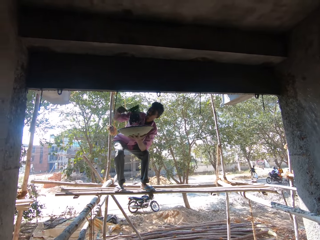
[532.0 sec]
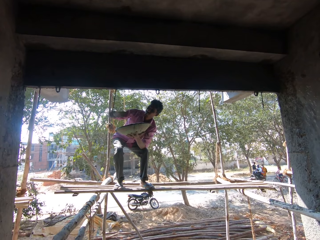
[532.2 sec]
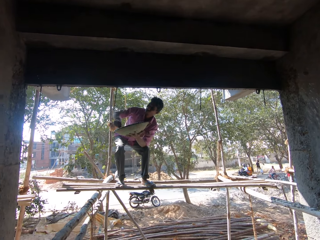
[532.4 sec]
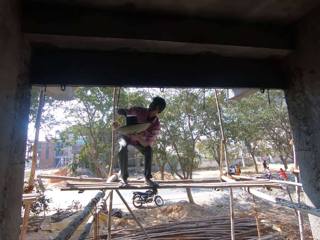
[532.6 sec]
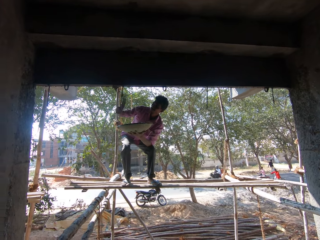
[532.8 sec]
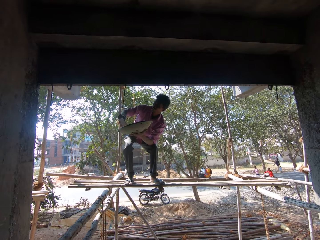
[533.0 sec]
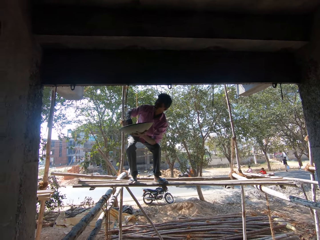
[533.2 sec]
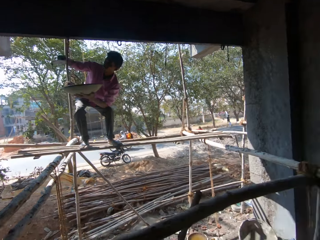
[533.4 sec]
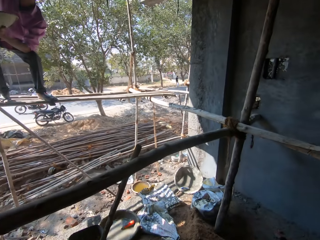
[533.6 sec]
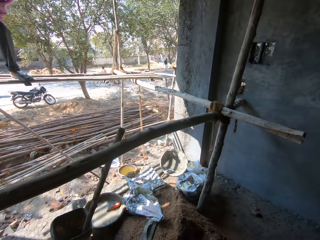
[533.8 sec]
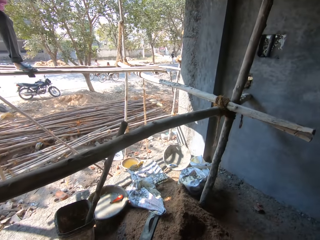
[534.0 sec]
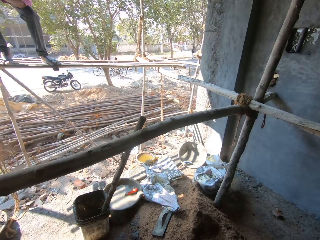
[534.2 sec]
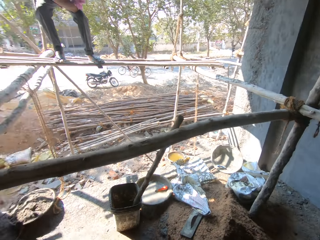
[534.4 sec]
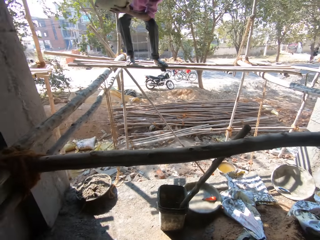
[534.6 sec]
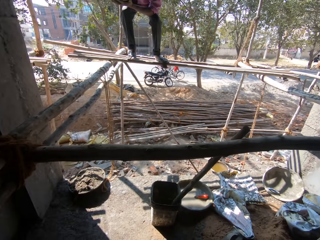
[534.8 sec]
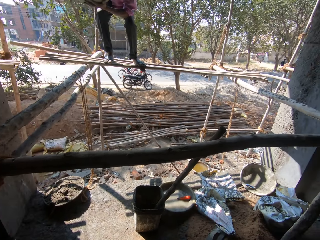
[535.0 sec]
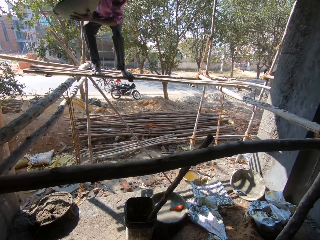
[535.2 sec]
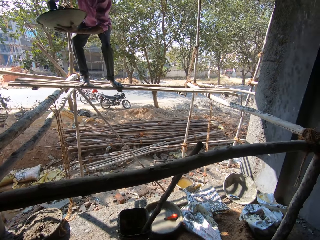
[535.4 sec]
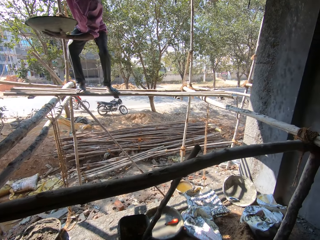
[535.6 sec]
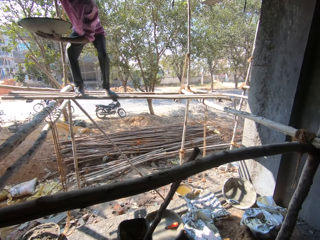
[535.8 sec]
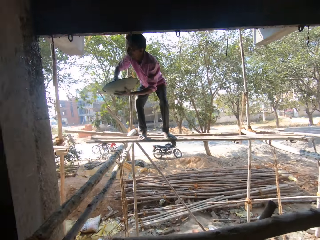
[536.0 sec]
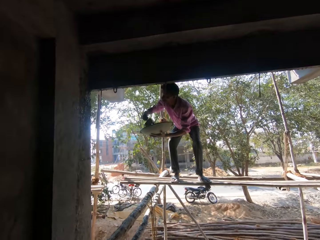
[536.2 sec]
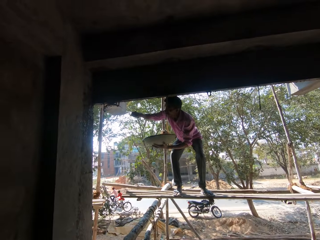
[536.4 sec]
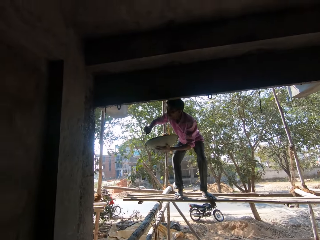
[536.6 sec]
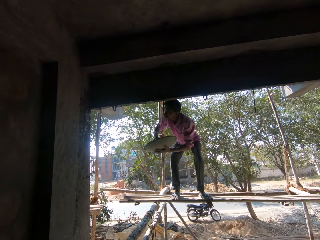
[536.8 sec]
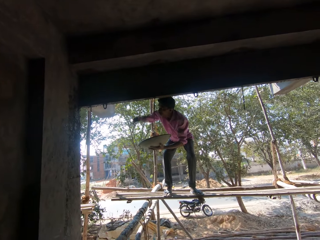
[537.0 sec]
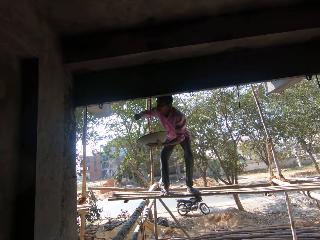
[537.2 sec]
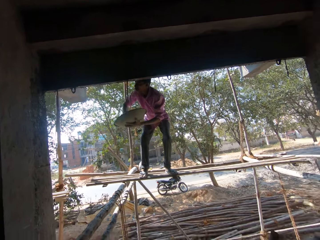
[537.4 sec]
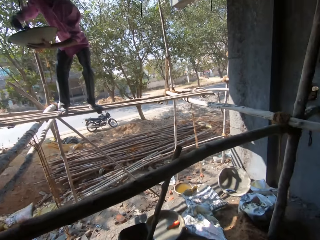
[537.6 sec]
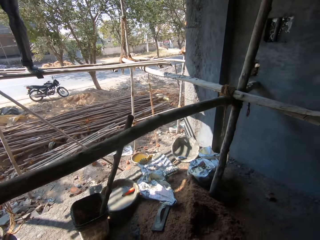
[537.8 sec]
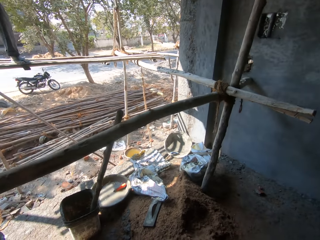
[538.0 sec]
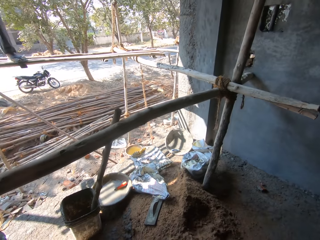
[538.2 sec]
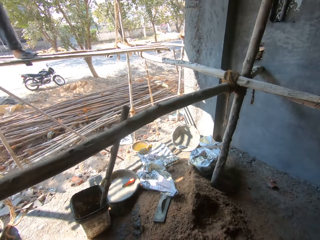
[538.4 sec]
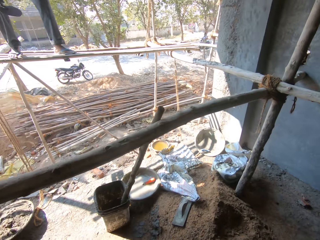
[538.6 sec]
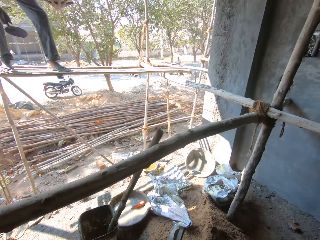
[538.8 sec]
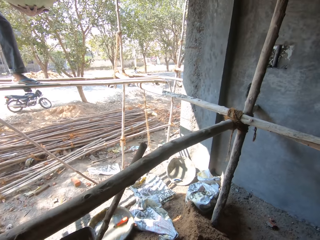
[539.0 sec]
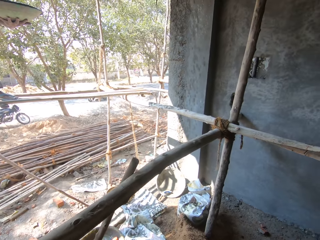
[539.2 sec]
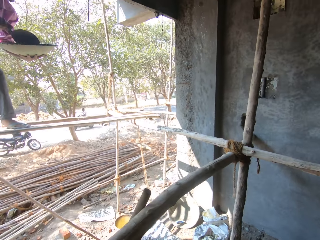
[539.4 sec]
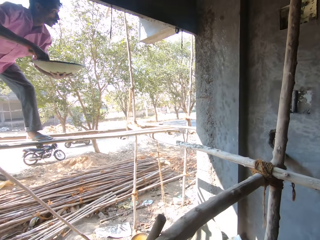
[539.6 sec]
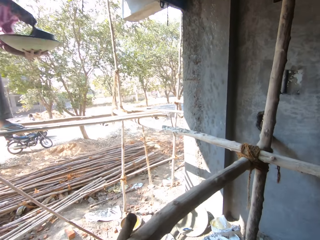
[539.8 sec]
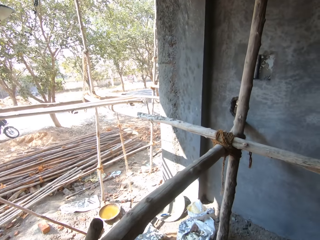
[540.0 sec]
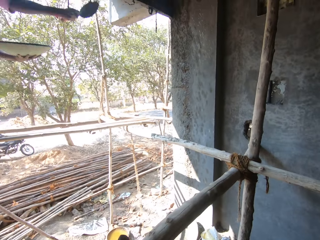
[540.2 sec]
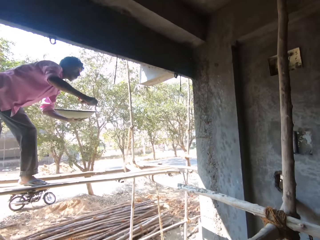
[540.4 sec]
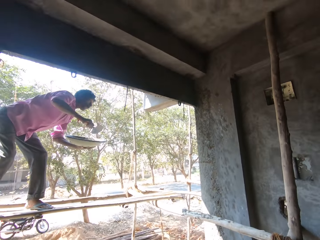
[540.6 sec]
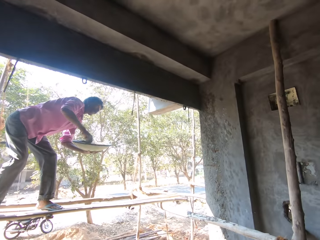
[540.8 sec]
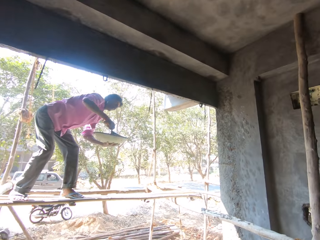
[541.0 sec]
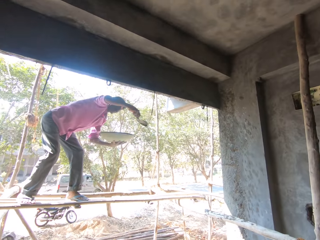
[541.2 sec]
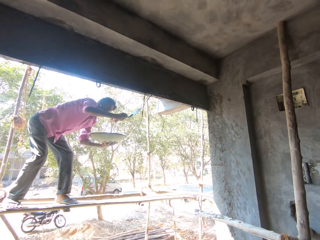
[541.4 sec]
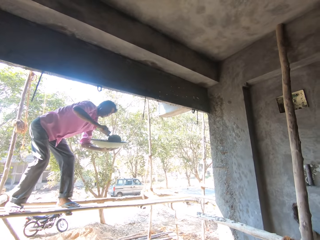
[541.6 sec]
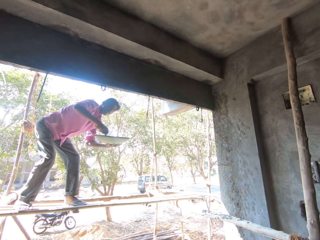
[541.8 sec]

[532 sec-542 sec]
The camera wearer looks forward. They look down, look left, and converse with a man. They look right and look left. The man converses with the camera wearer. The camera wearer looks down and converses with the man.

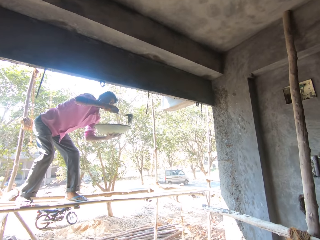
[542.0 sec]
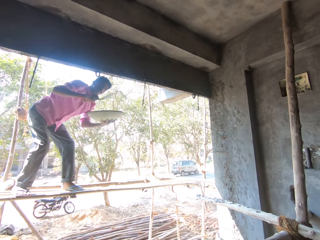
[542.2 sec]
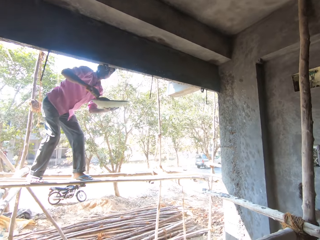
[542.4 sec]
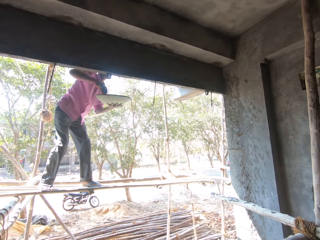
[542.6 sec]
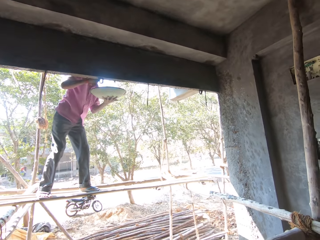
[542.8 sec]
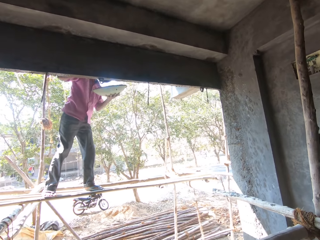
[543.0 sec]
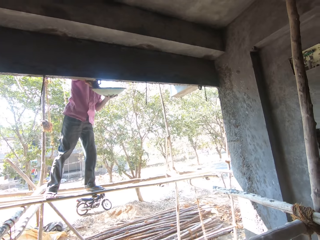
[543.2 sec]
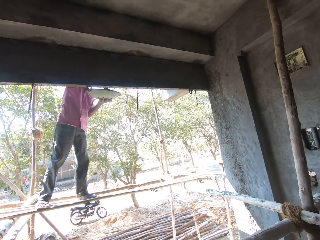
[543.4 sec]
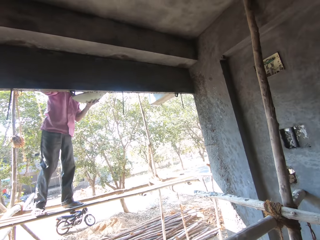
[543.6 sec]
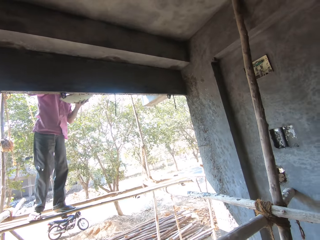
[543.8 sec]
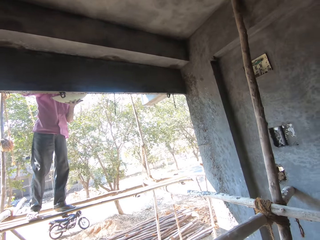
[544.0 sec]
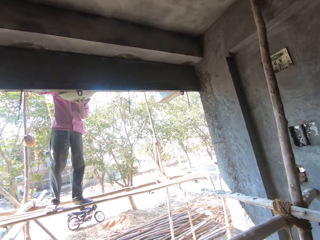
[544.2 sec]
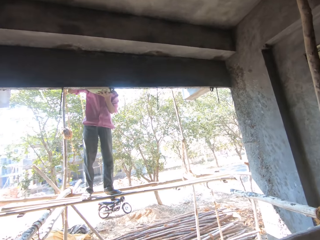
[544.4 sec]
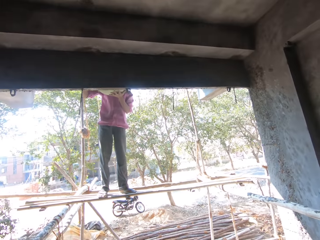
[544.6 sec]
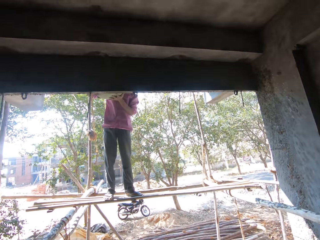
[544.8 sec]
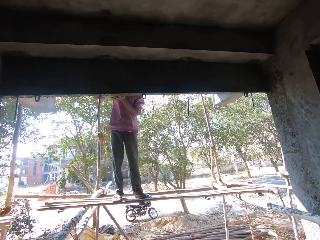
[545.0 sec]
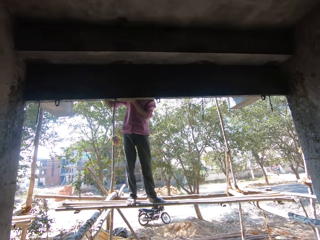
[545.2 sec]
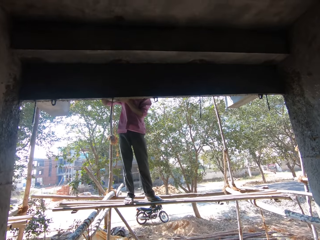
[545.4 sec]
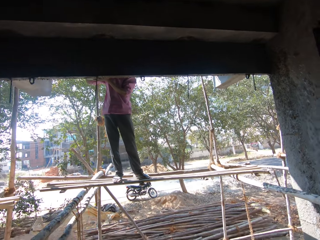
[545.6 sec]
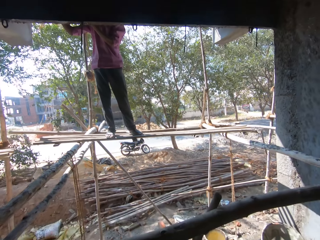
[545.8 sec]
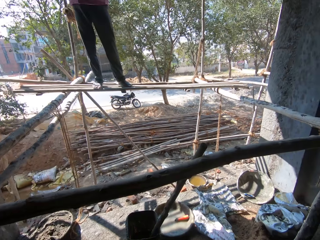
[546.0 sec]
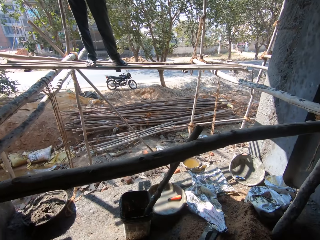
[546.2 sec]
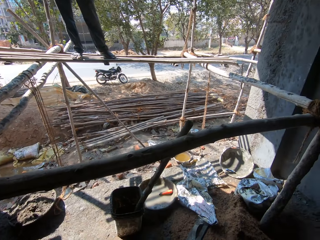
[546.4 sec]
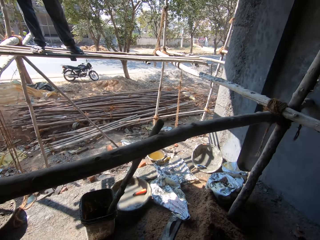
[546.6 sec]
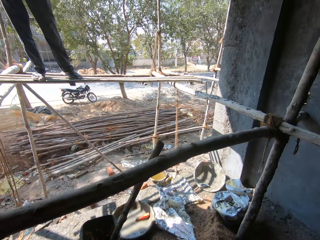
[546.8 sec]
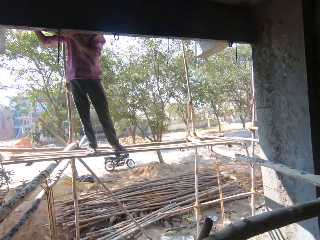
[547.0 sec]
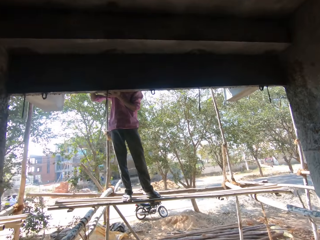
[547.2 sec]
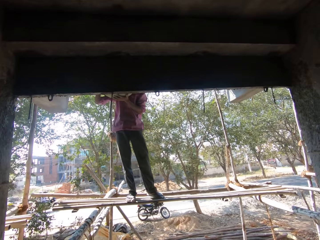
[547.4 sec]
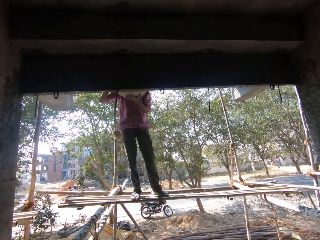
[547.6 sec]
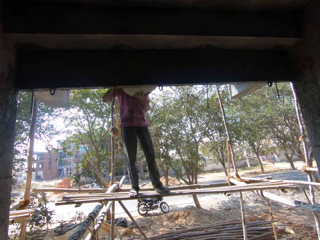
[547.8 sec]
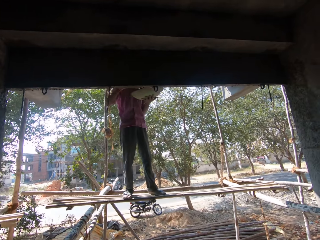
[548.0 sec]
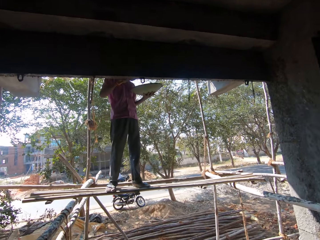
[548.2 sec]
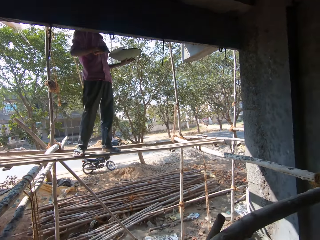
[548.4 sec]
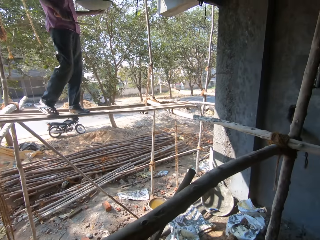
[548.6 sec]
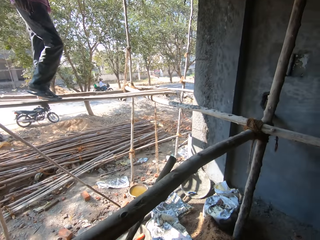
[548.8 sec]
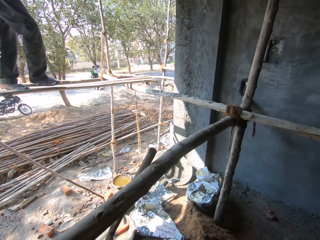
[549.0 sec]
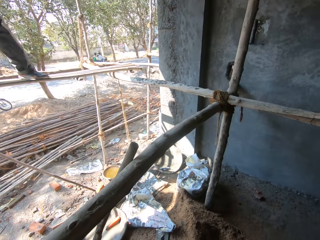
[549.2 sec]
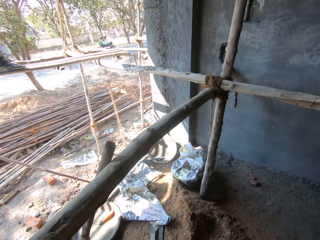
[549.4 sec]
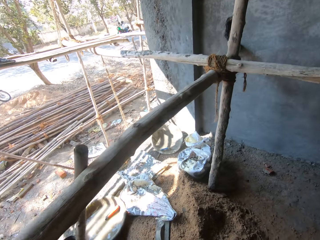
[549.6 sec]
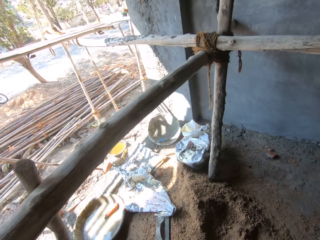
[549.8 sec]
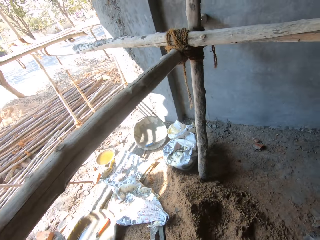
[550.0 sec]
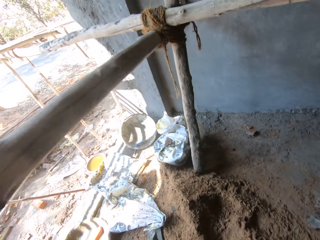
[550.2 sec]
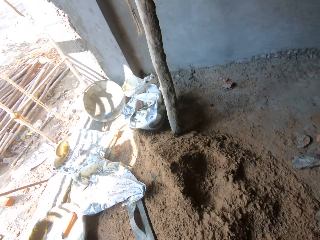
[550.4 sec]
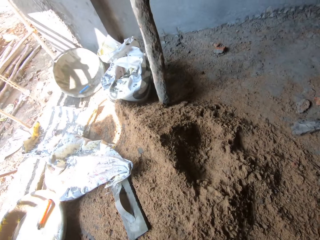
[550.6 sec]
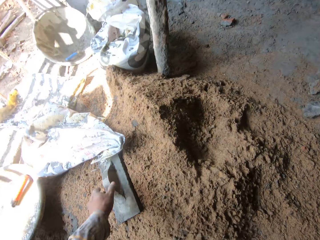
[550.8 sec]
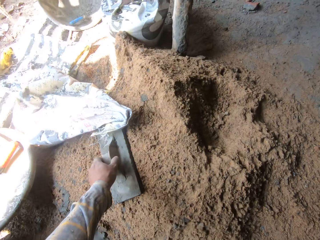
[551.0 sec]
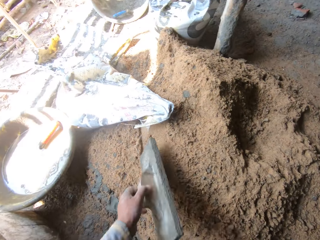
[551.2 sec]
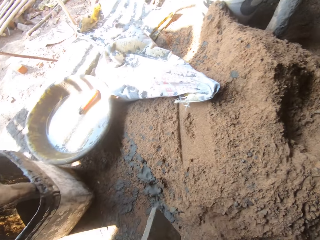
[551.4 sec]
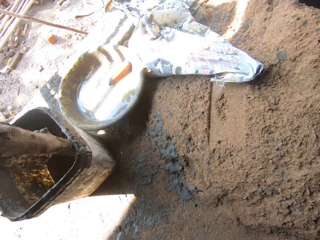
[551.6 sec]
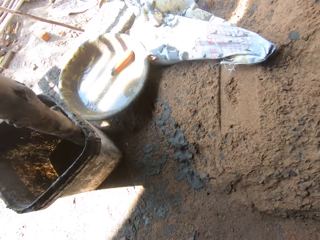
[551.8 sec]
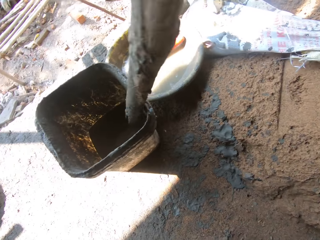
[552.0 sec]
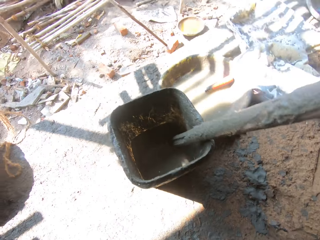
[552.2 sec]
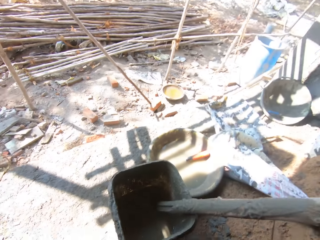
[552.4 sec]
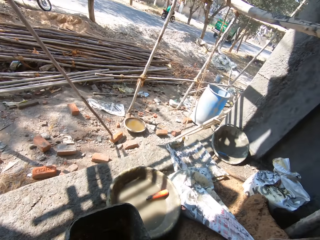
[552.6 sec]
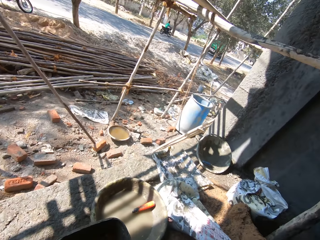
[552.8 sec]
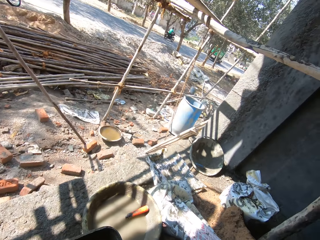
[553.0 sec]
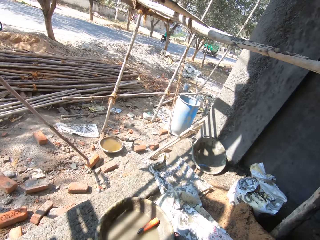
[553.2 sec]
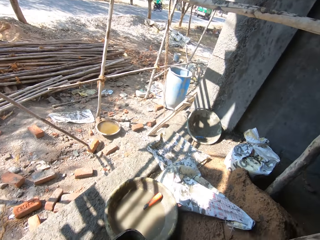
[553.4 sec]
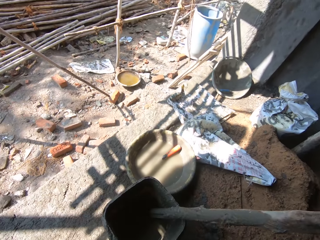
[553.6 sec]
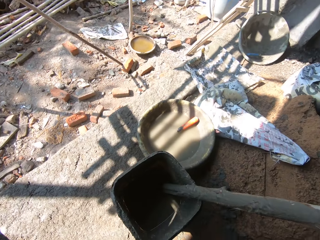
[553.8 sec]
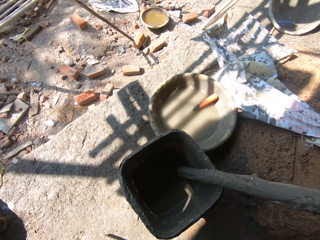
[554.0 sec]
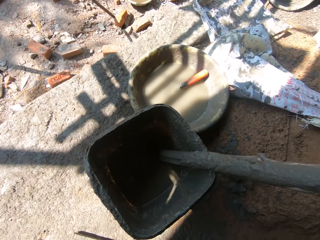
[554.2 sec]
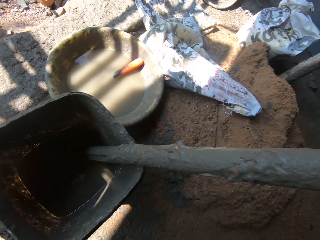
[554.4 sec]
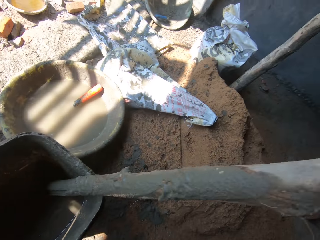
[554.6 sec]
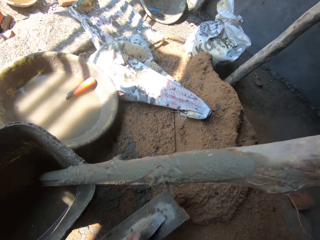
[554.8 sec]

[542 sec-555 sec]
The camera wearer looks right. They look forward, look down, and converse with a man. They look up, walk forward, and pick up a wooden float from the sand. The man converses with the camera wearer. The camera wearer walks forward.
